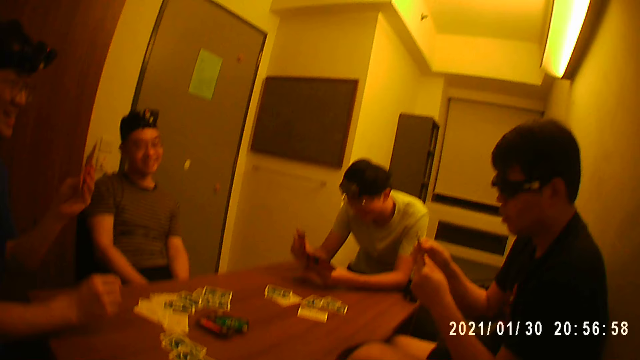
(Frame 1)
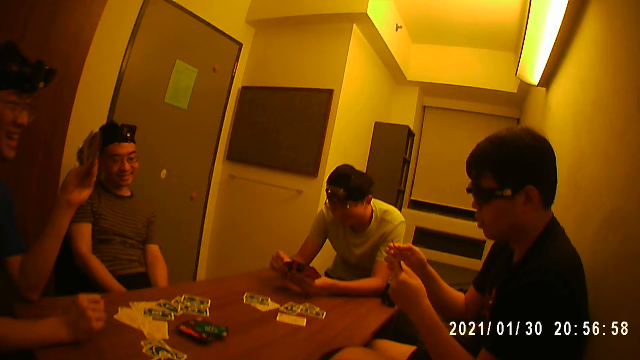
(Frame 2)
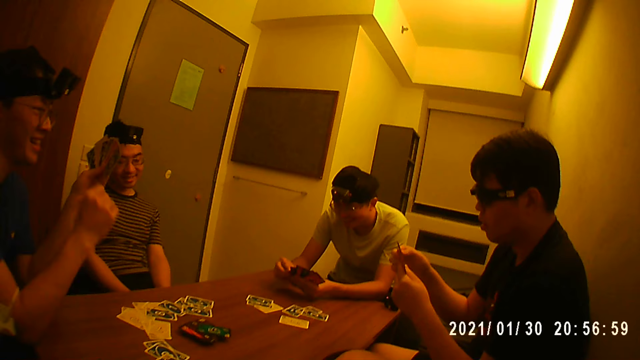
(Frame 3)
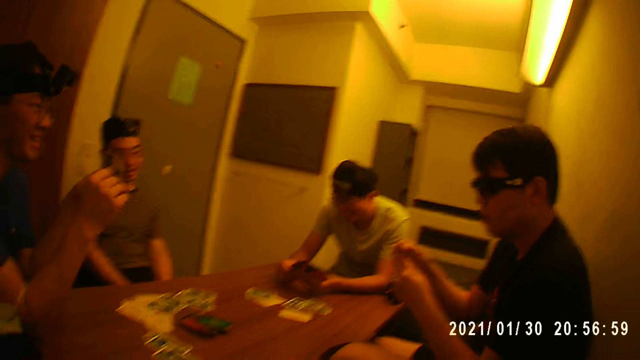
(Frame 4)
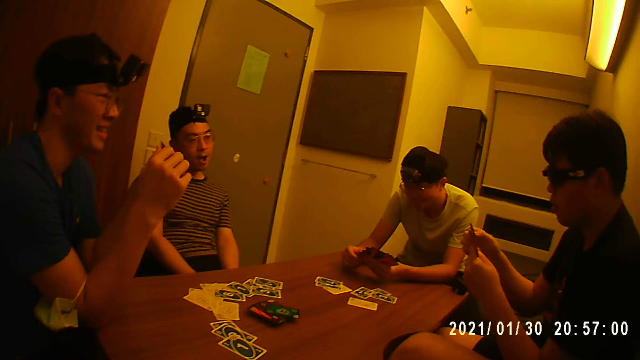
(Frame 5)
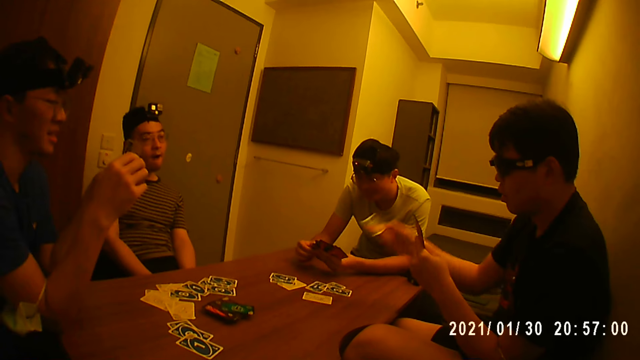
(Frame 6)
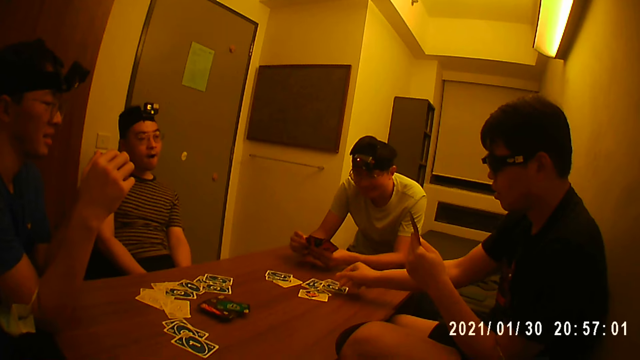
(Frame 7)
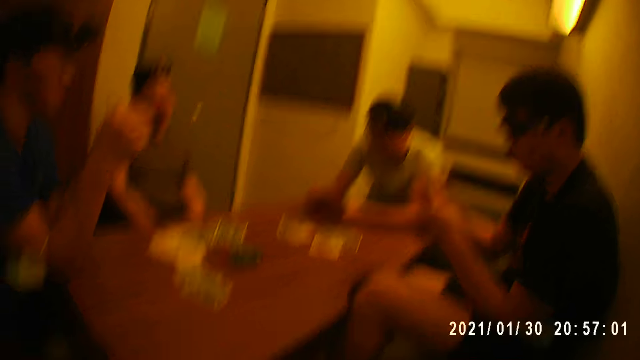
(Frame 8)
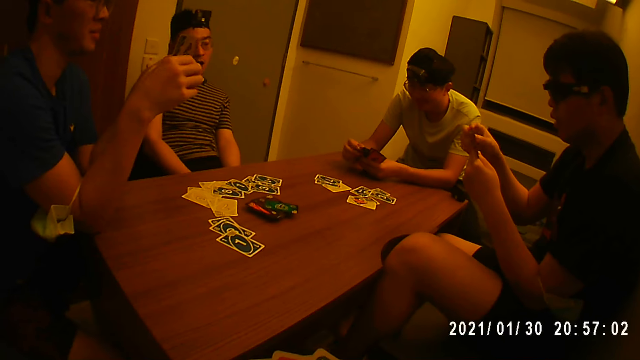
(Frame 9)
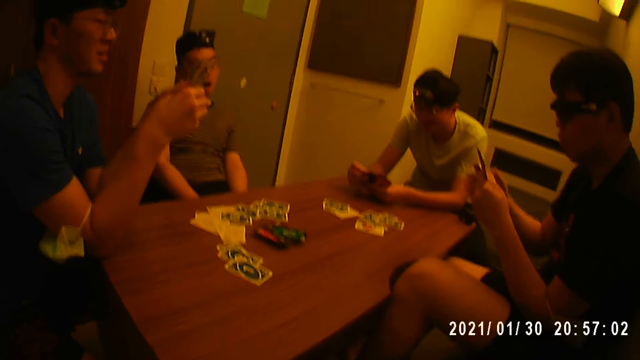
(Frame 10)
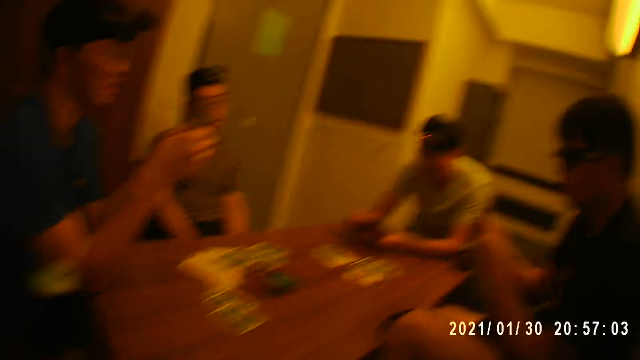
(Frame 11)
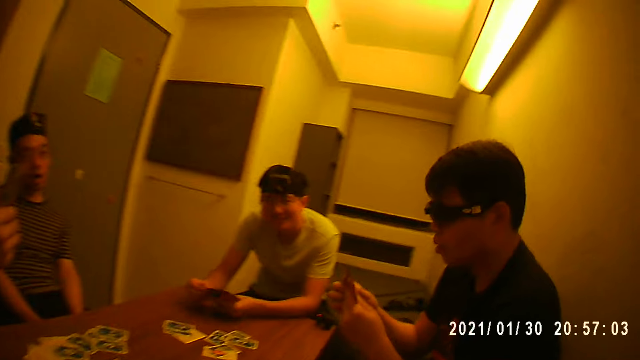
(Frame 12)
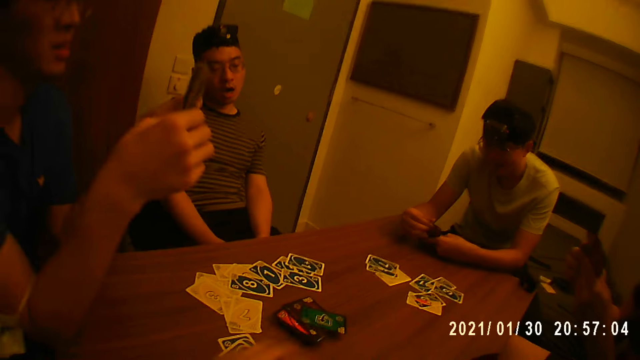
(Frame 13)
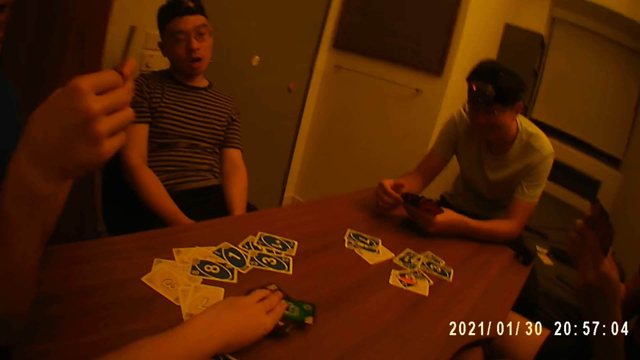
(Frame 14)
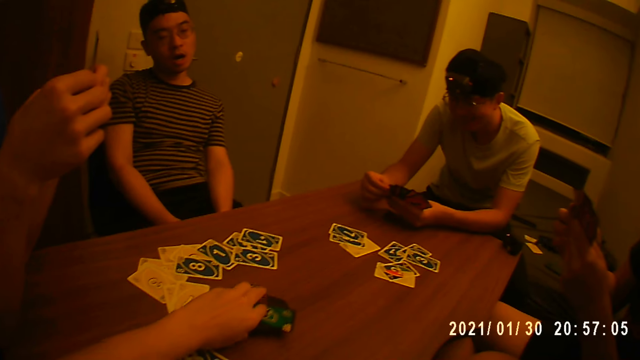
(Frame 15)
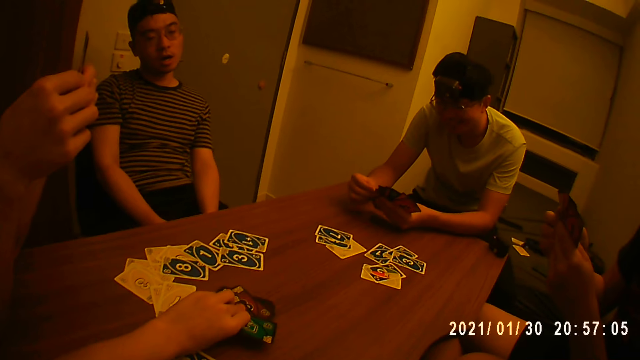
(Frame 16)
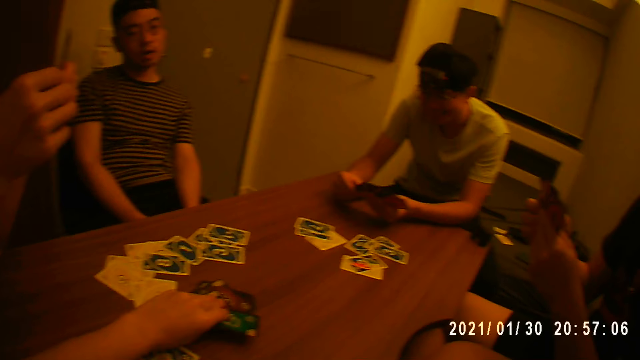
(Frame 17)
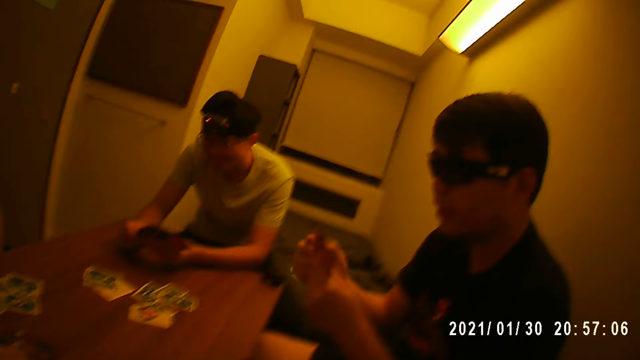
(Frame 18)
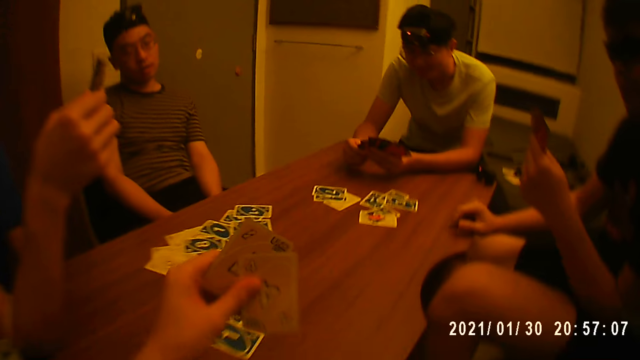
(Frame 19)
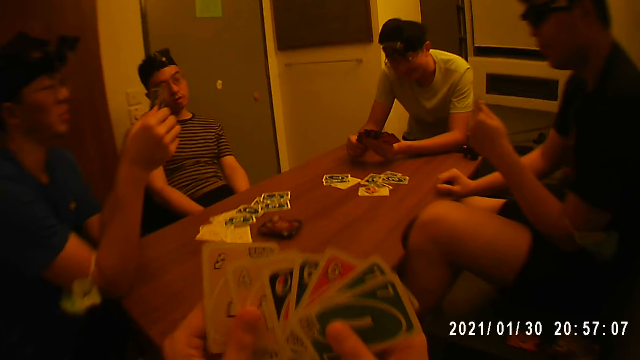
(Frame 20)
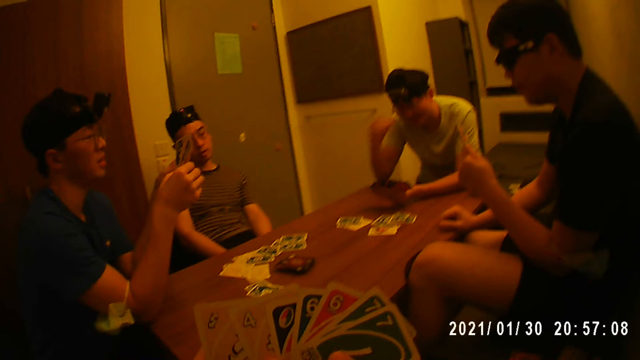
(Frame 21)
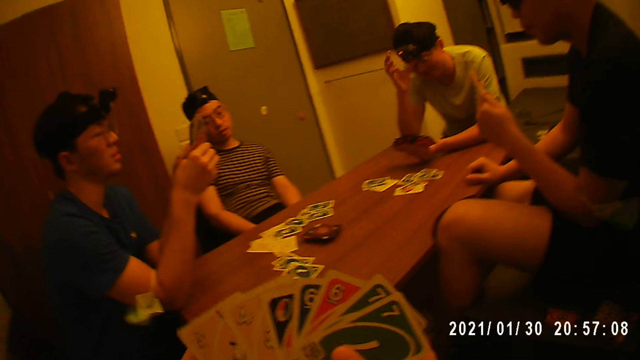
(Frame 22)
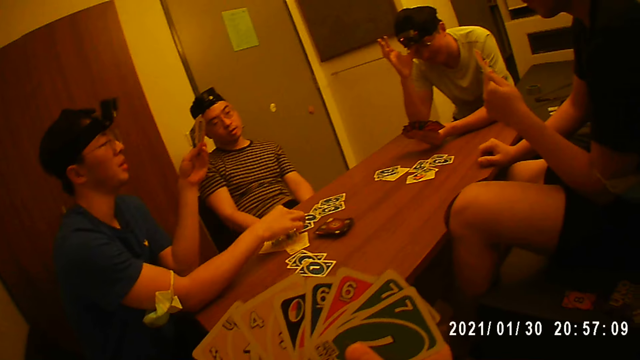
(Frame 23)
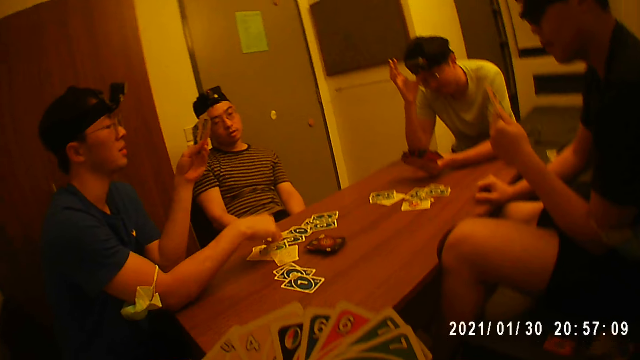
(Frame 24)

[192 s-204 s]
A player places a card on the table with his right hand. The camera wearer picks a card from the stack of cards on the table with his left hand.

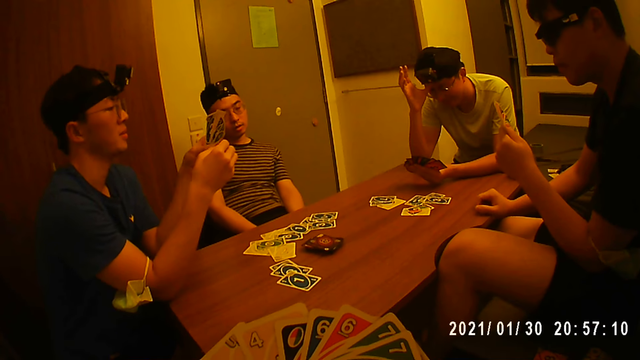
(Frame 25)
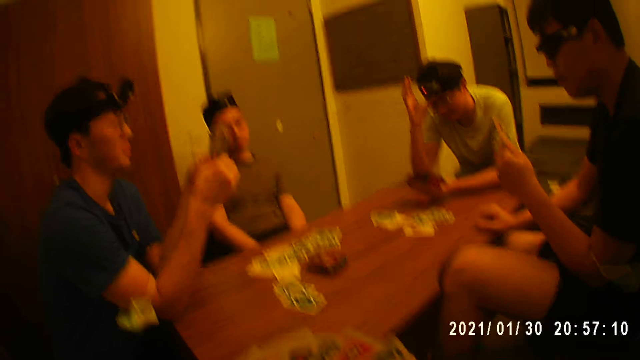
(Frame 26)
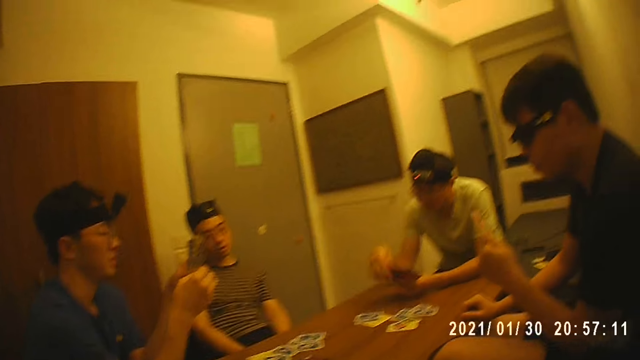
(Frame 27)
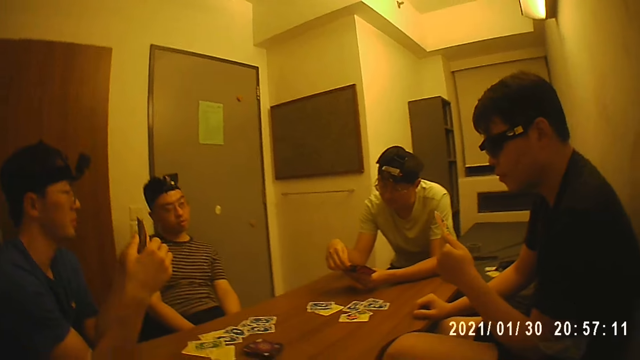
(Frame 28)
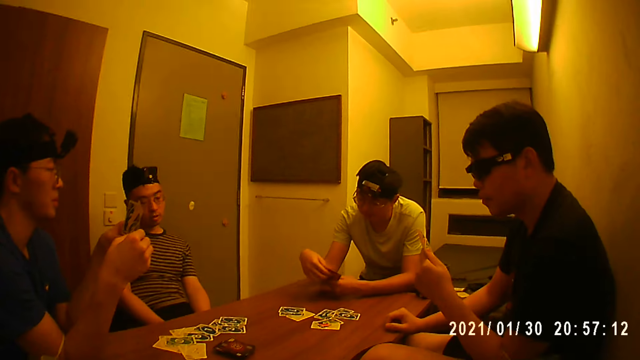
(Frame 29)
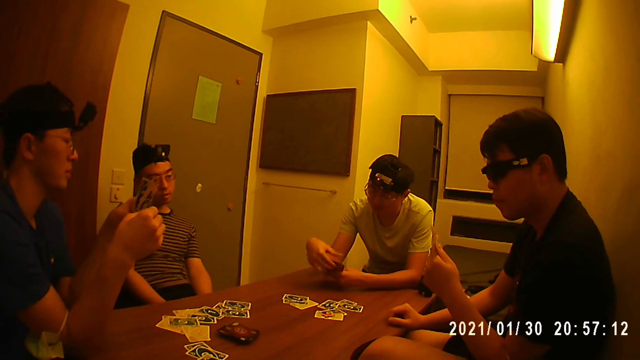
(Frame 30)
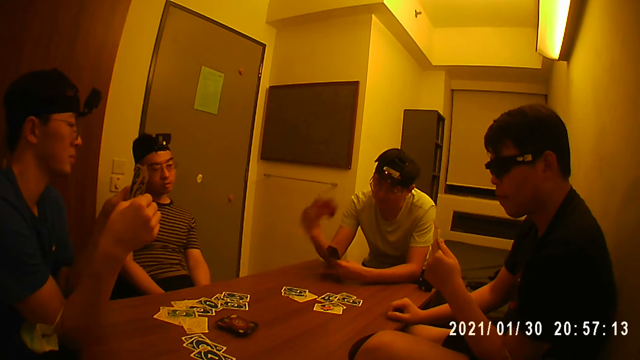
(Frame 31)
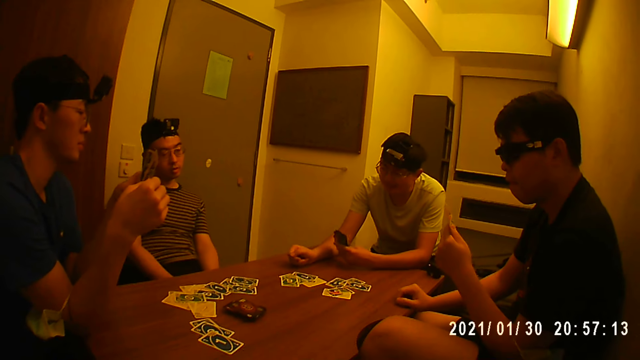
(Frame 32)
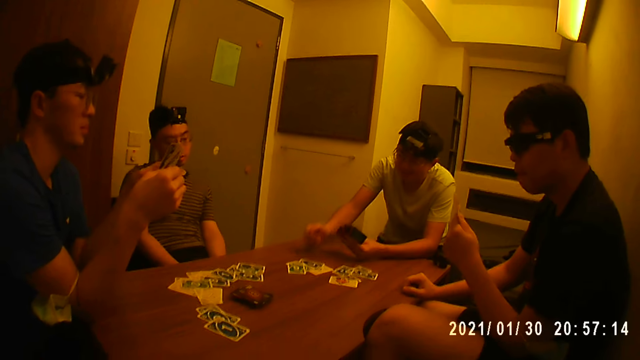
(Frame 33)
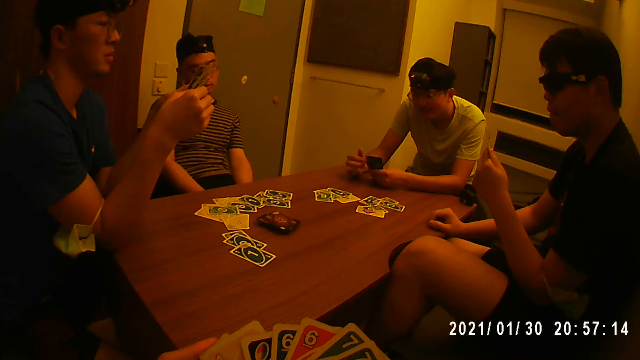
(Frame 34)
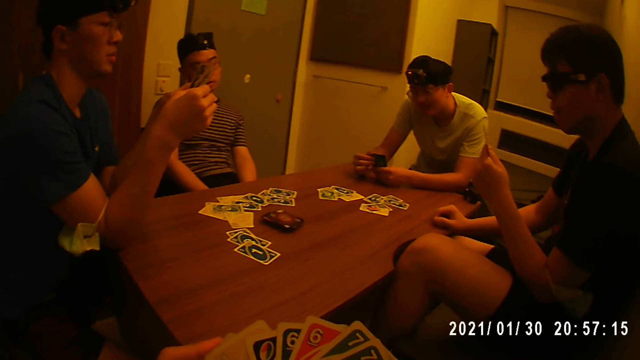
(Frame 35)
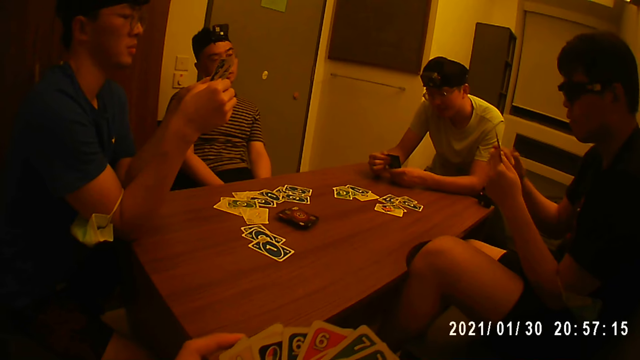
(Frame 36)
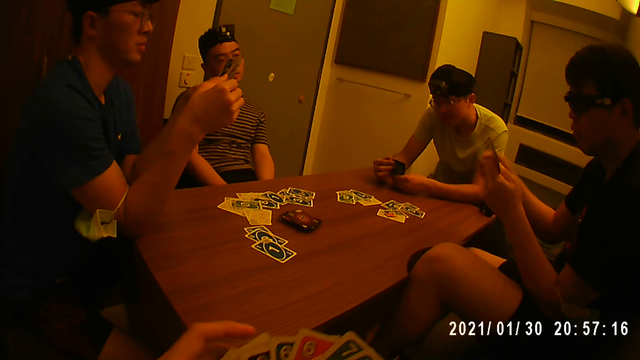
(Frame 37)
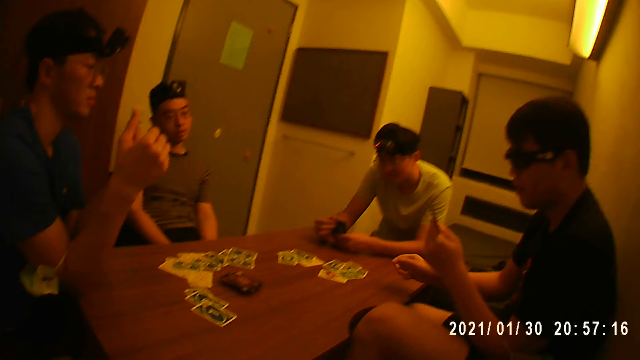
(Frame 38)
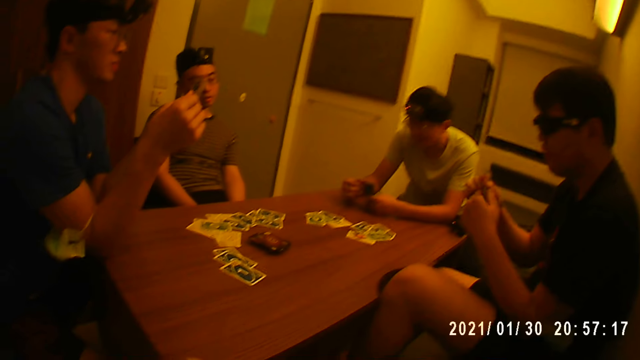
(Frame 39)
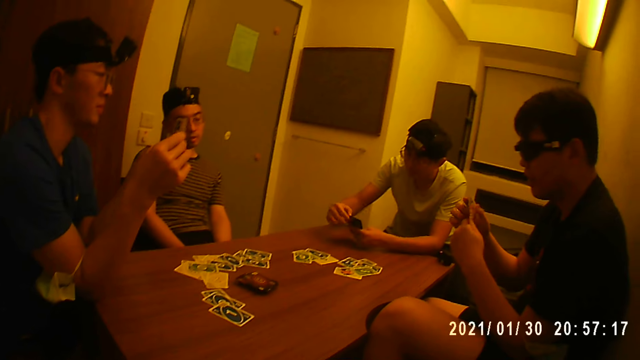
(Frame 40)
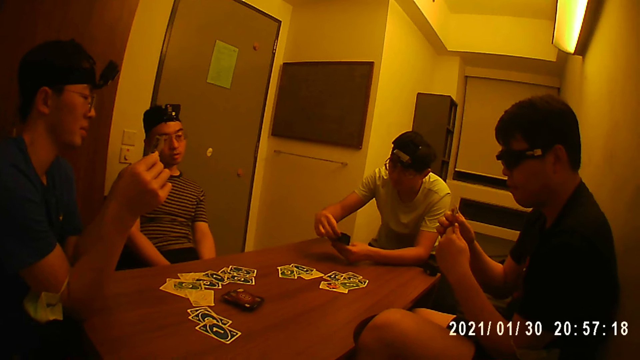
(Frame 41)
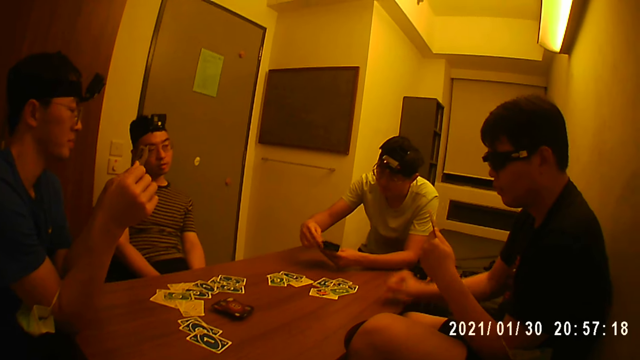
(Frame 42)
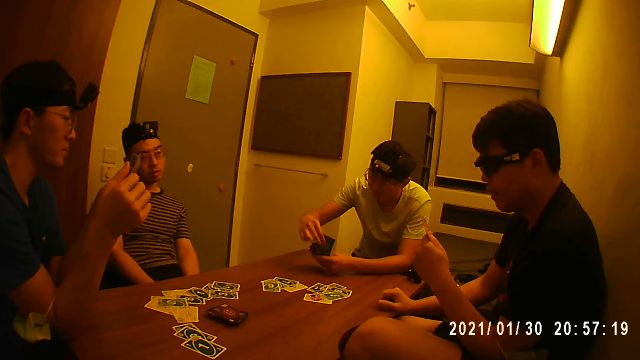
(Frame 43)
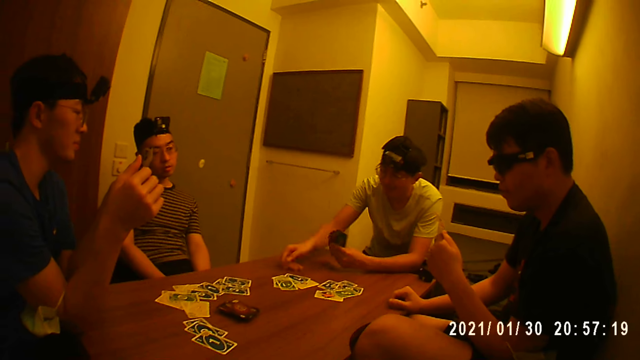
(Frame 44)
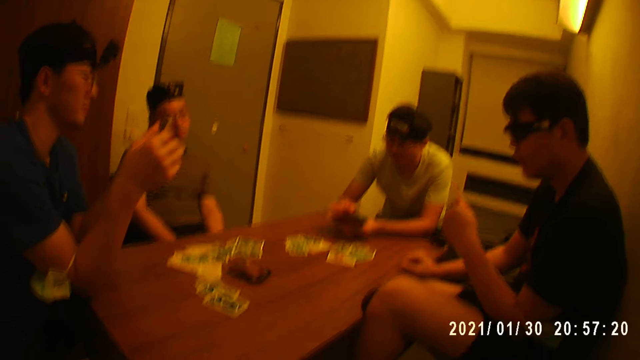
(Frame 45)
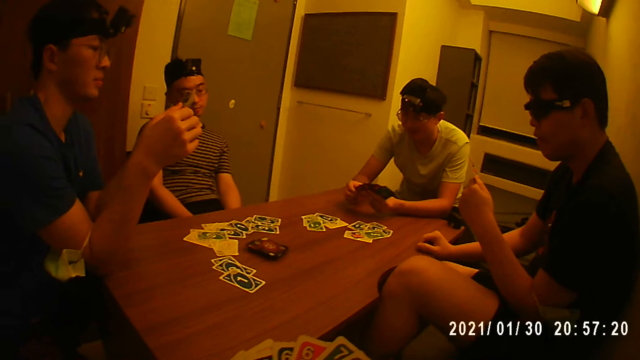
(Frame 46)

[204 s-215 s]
A player places a card on the table with his right hand. Another player places a card on the table with his right hand. The first player places a card on the table with his right hand.
